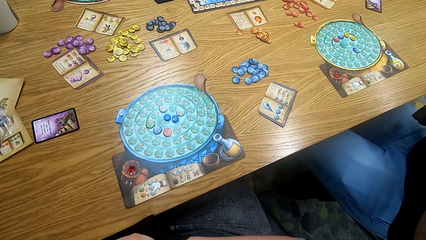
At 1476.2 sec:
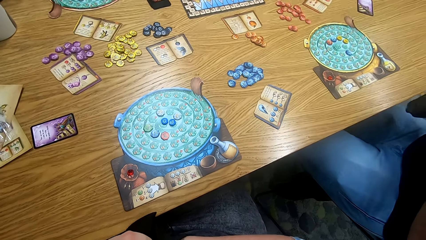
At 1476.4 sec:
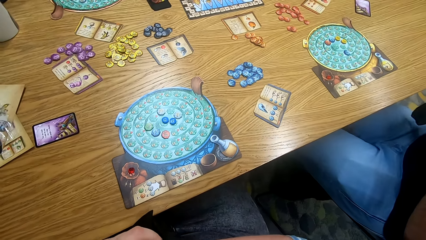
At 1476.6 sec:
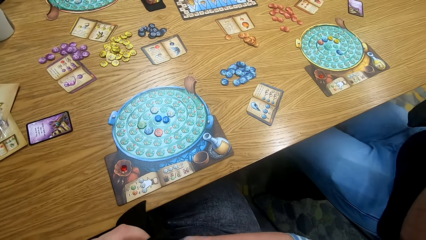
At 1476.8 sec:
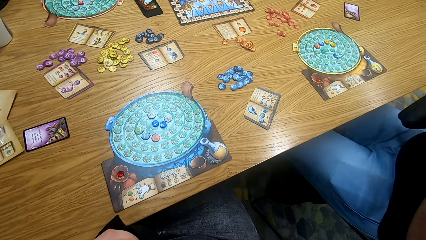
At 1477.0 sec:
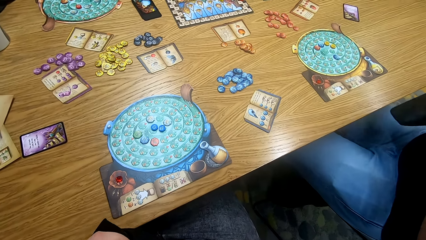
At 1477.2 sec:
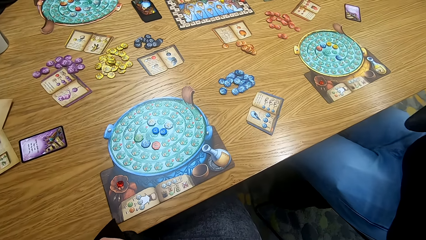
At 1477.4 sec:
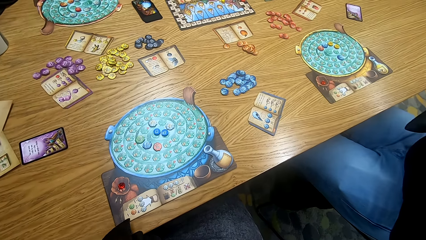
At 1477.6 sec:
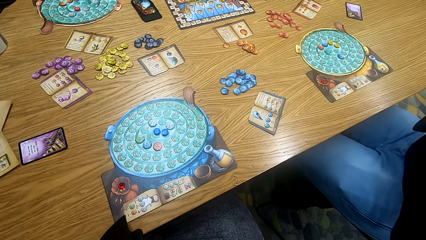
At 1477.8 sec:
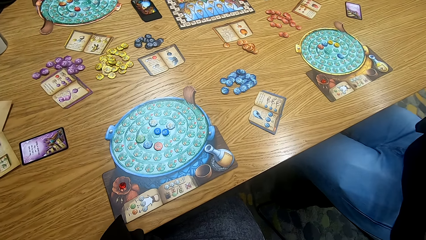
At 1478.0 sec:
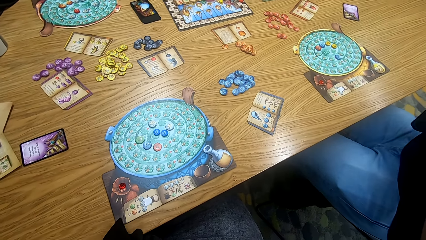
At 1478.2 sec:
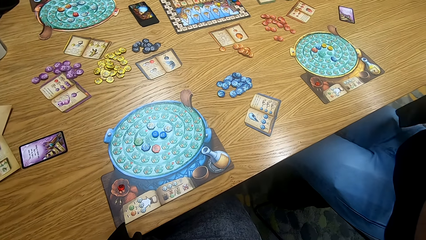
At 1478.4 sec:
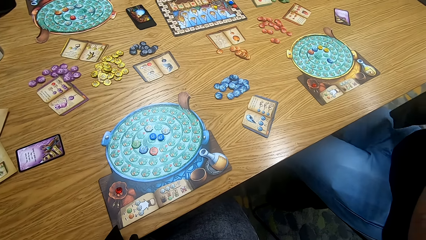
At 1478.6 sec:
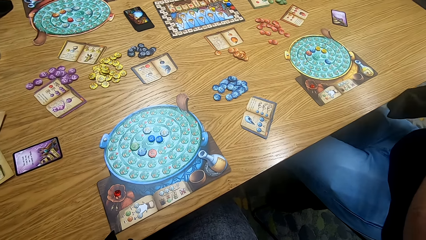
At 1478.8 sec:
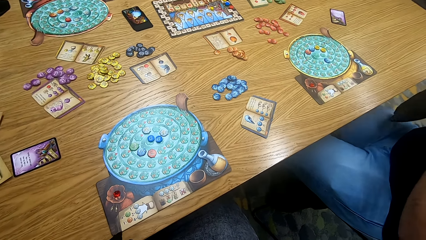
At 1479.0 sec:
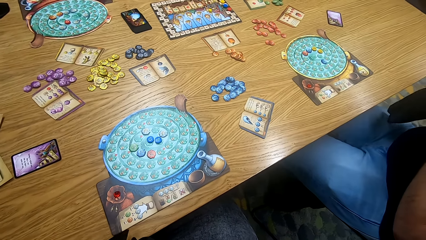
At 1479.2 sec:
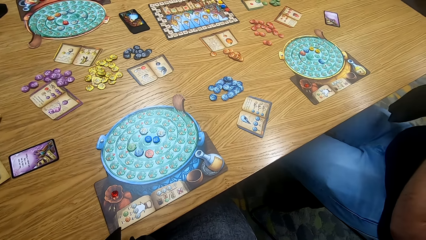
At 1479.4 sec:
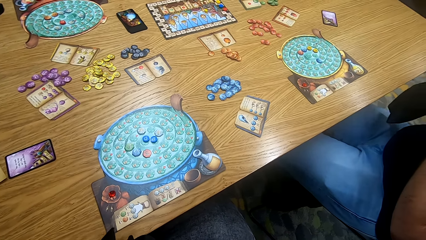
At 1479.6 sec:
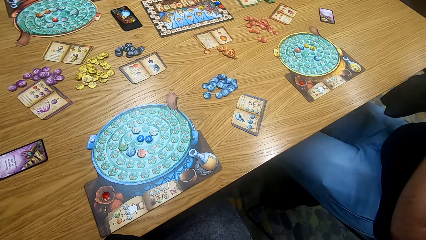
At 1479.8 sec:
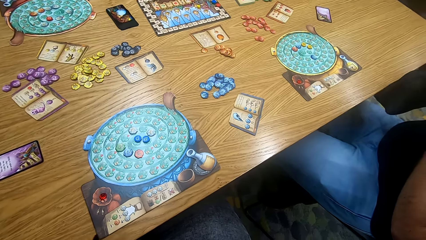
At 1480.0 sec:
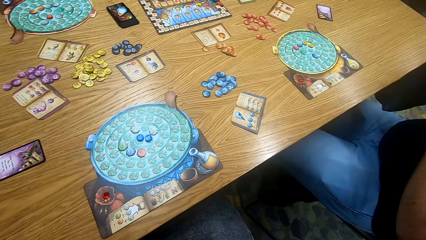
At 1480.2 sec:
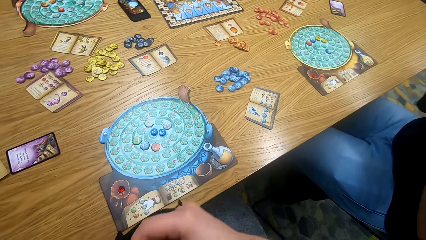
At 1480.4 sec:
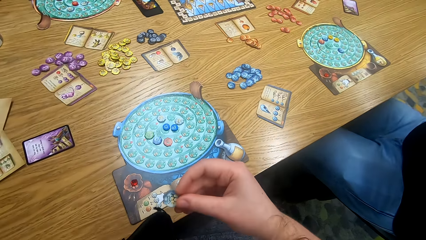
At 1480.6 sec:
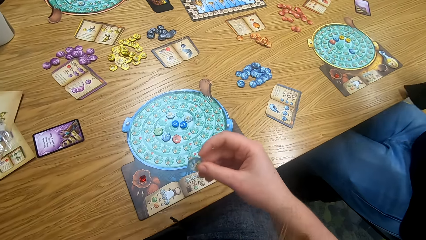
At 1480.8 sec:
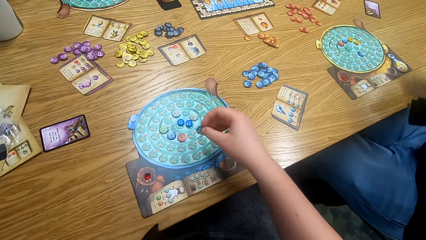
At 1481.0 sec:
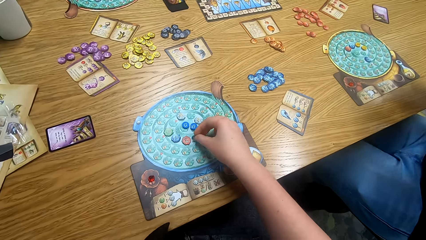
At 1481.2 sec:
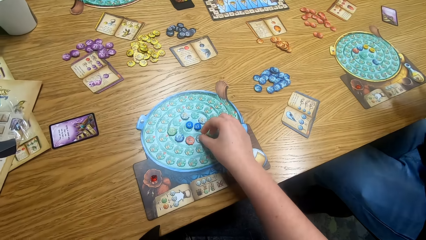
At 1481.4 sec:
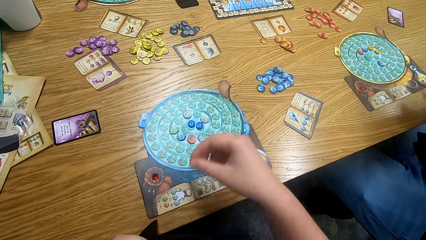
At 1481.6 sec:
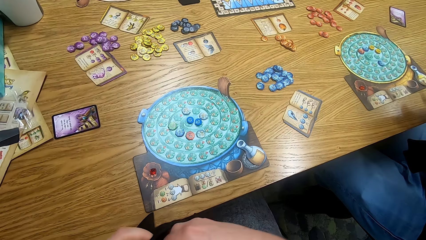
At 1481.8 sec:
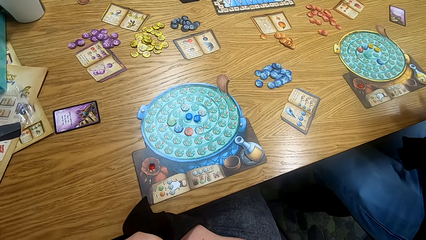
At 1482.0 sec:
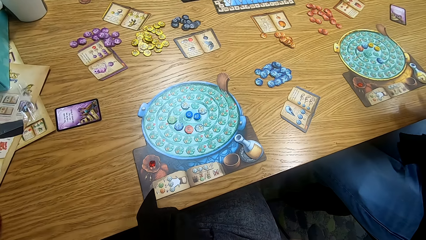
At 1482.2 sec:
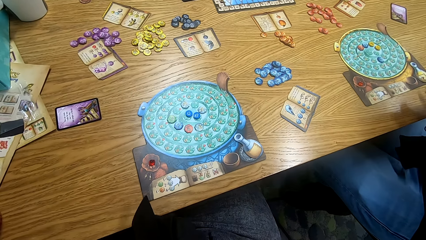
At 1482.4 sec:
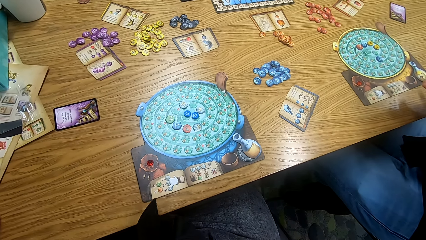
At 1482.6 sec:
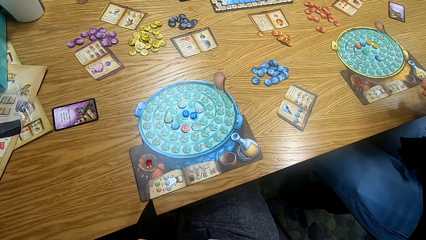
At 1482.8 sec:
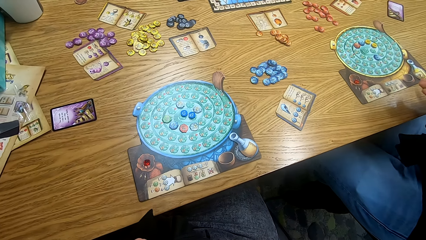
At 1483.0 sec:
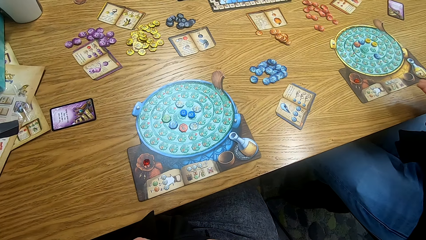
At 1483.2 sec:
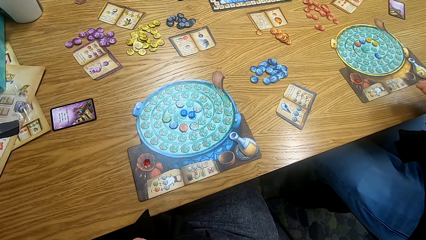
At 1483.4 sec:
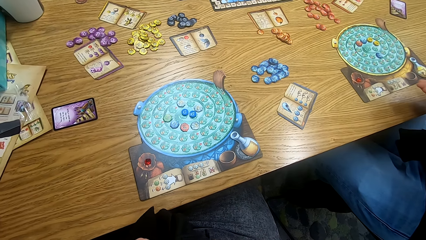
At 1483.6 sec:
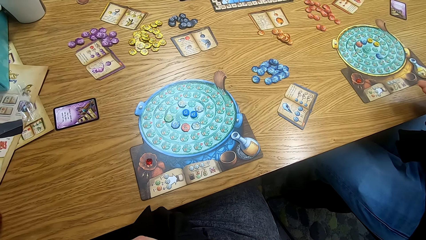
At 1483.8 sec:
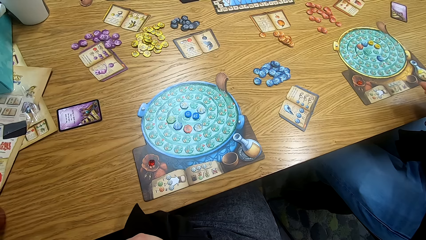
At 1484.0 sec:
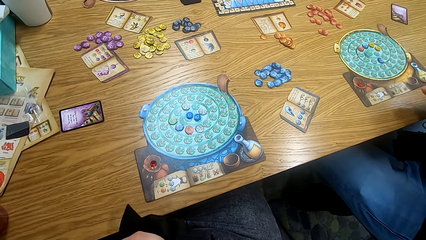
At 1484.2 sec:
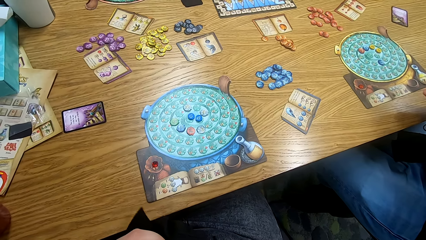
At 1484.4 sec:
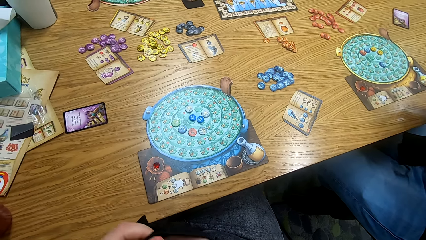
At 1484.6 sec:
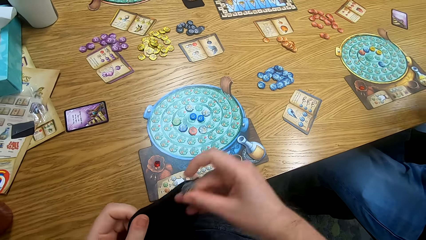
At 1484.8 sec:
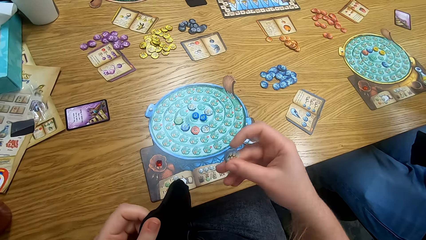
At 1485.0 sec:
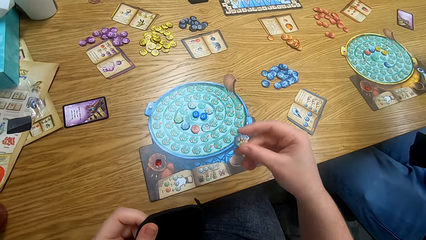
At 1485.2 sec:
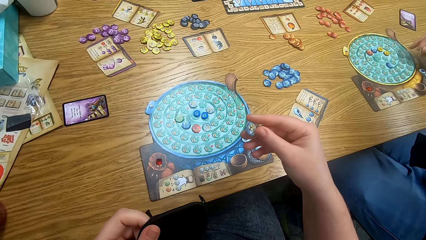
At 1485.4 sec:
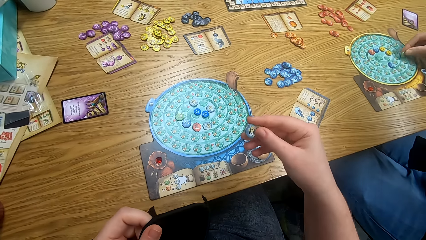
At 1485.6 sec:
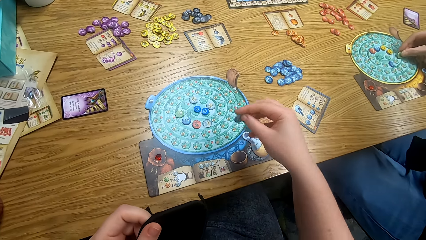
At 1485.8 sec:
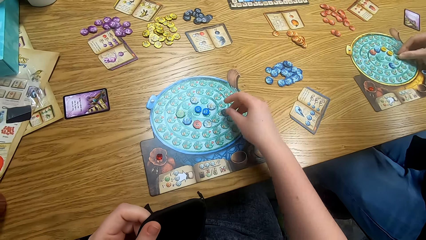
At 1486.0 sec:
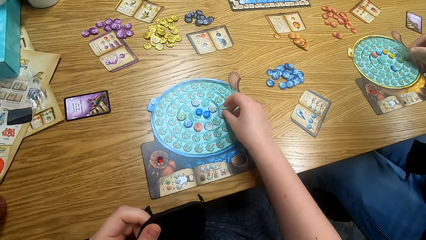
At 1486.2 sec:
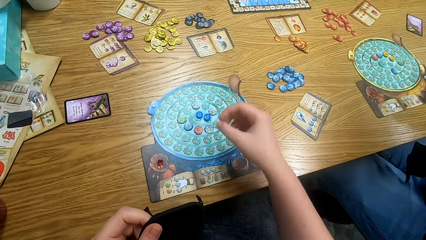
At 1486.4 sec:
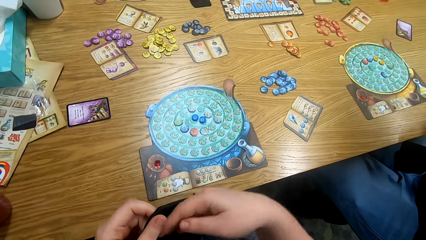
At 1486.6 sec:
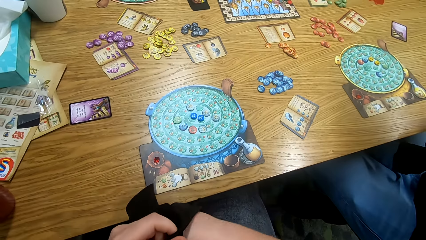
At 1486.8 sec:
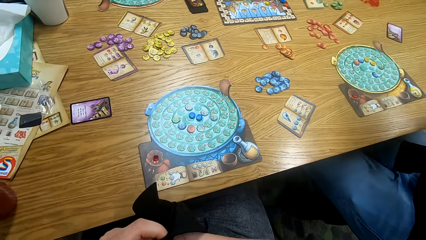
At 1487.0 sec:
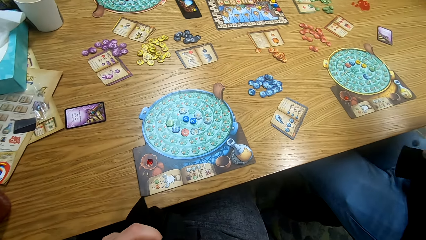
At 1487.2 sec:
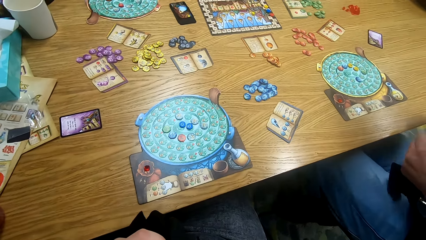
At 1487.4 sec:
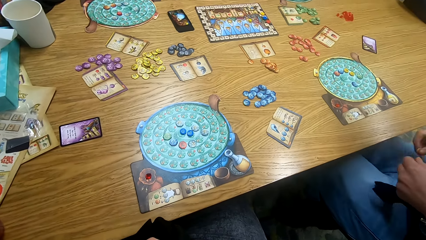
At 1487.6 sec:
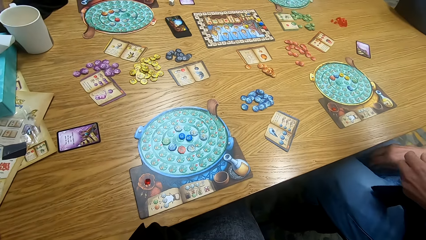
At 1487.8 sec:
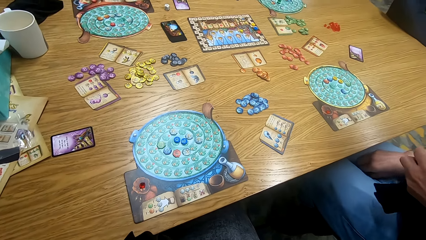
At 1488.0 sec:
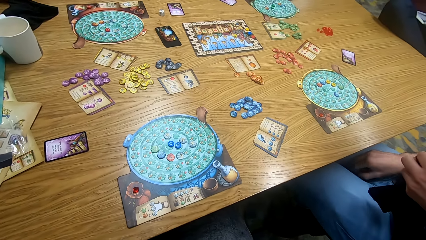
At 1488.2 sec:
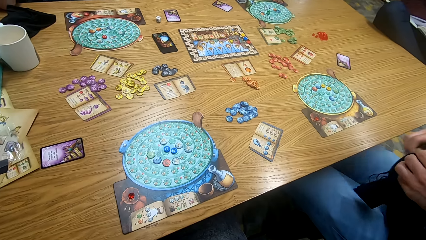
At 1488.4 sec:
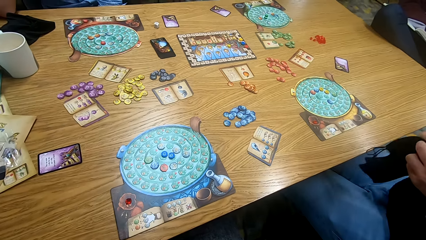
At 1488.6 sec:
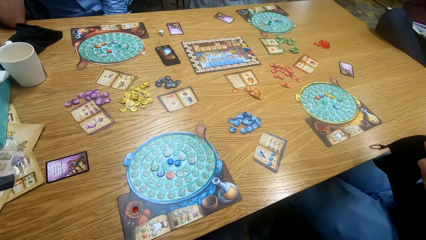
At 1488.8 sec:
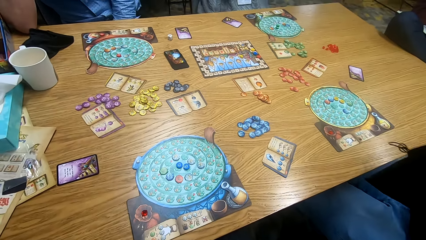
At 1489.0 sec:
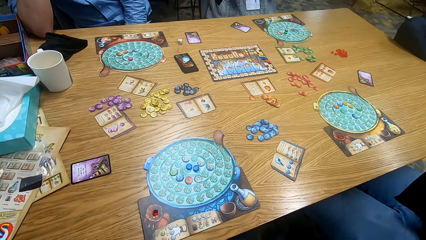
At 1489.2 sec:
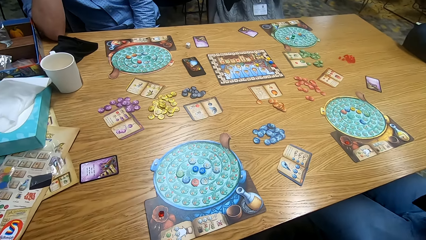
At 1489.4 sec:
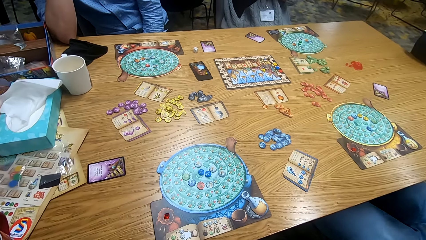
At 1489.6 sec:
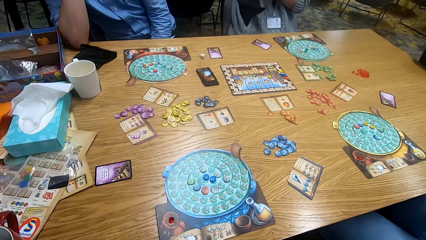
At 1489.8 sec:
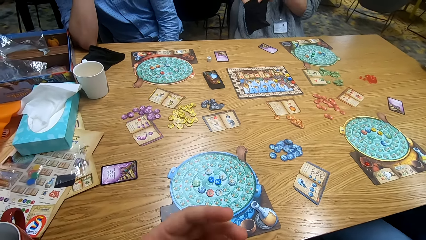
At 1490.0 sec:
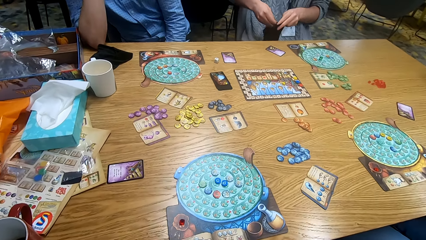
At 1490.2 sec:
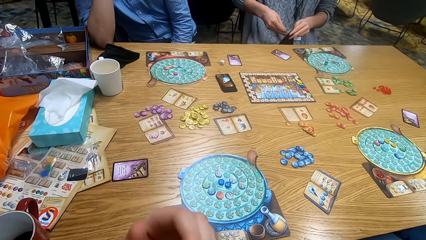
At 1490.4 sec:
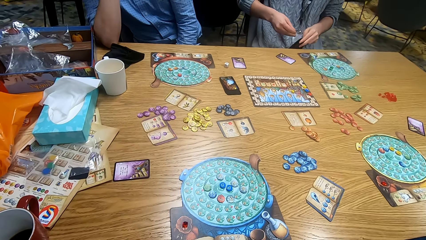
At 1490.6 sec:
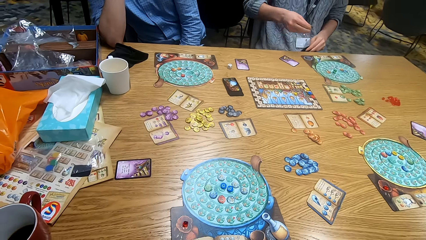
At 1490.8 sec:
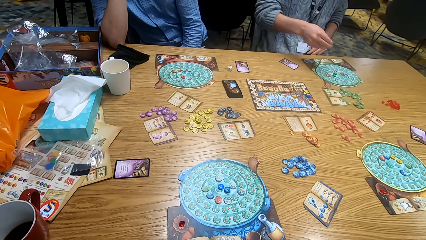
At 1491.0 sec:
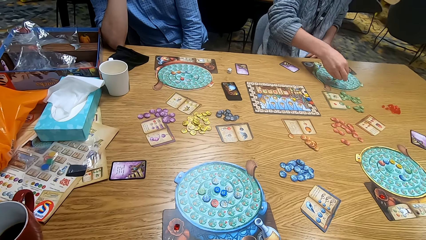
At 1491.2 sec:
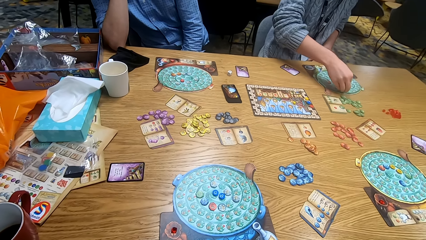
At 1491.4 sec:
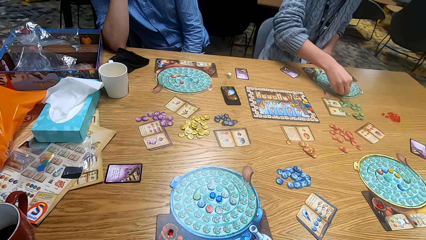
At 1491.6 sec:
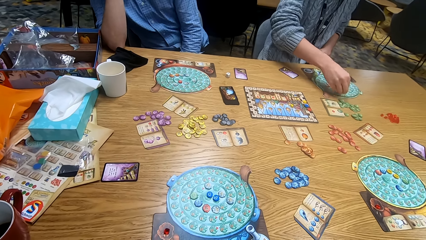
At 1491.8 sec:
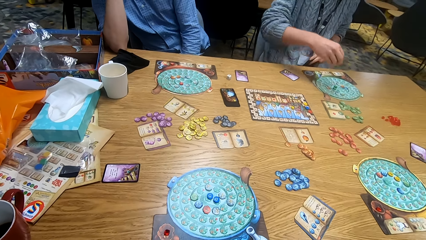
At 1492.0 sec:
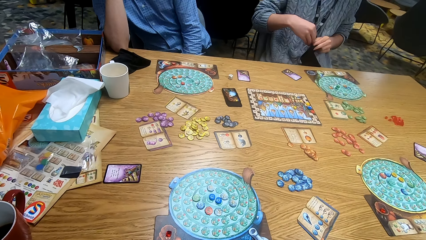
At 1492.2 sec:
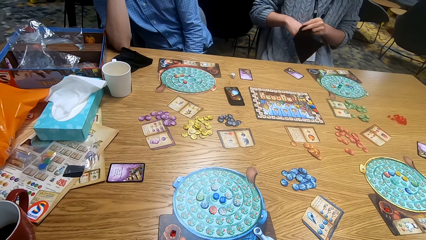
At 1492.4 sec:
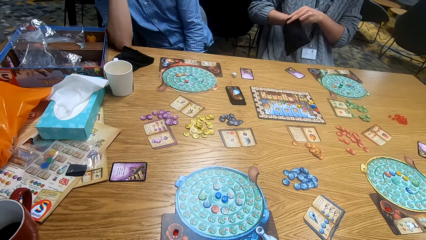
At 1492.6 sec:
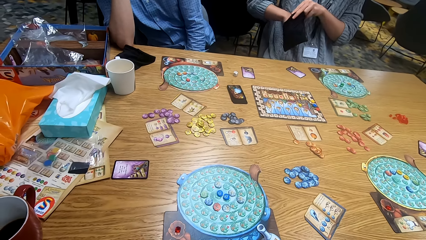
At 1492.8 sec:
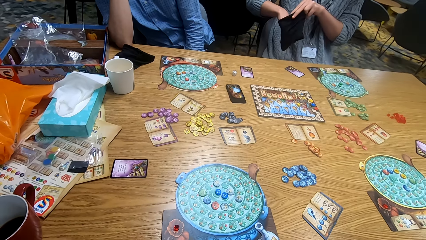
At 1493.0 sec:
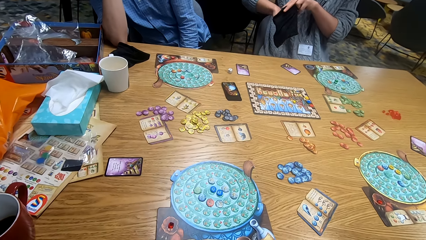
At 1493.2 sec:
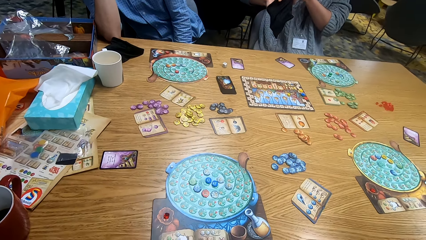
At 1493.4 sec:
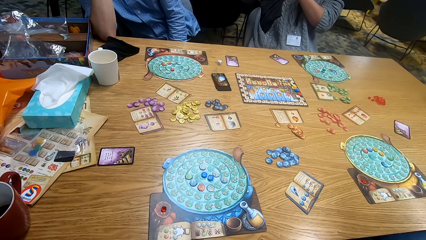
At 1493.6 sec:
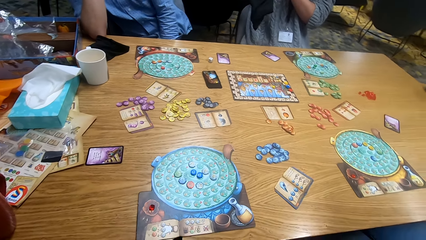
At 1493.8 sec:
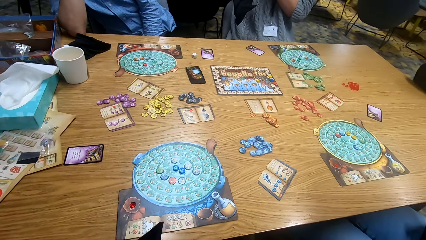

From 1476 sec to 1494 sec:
A man plays the game. The camera wearer plays the game. They play scrabble. They search the bag. They put a tile on the game board. They look around. The man plays the game. Another man plays board game. The camera wearer looks around.
